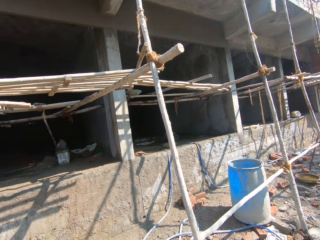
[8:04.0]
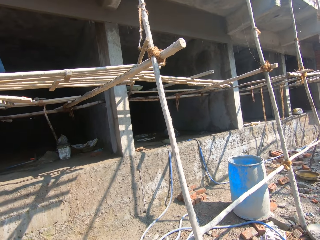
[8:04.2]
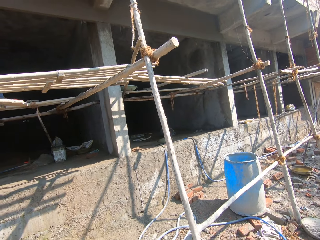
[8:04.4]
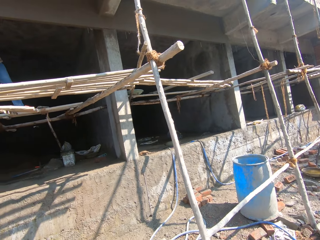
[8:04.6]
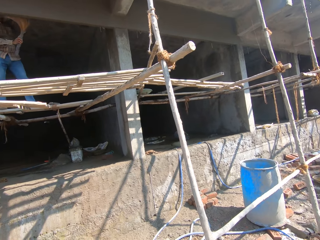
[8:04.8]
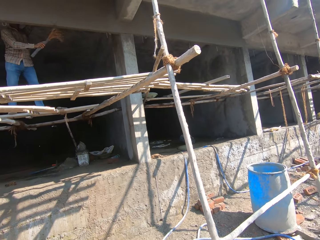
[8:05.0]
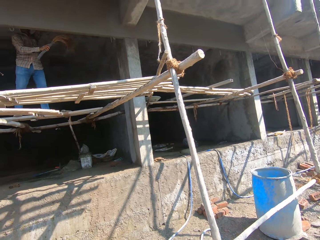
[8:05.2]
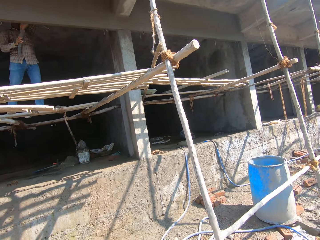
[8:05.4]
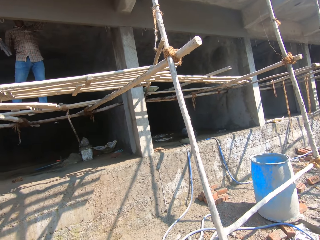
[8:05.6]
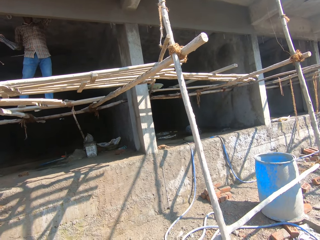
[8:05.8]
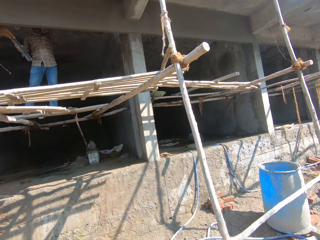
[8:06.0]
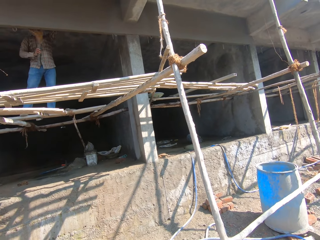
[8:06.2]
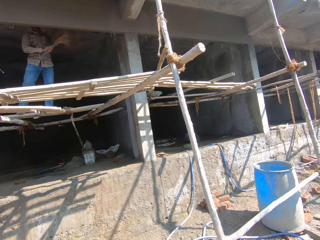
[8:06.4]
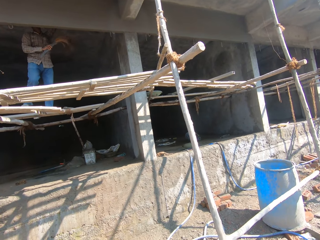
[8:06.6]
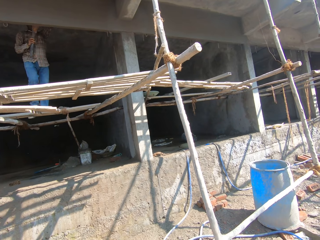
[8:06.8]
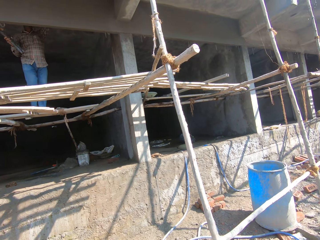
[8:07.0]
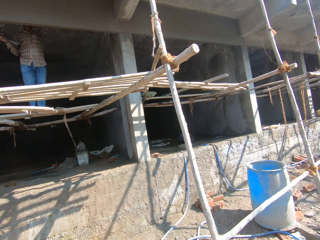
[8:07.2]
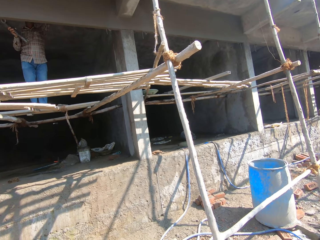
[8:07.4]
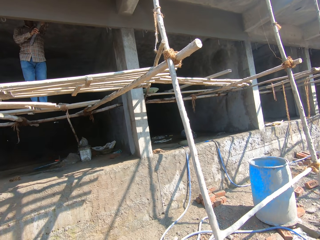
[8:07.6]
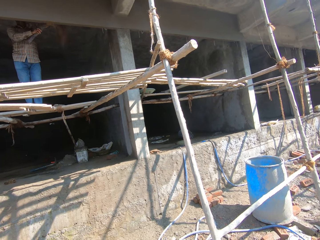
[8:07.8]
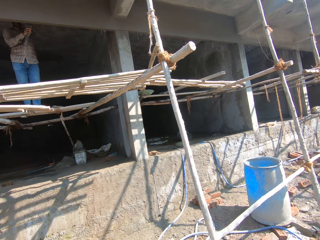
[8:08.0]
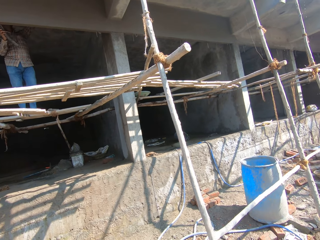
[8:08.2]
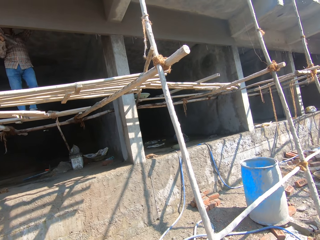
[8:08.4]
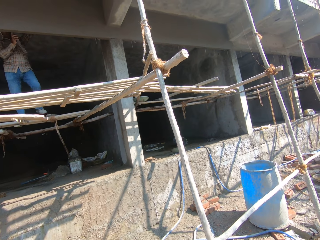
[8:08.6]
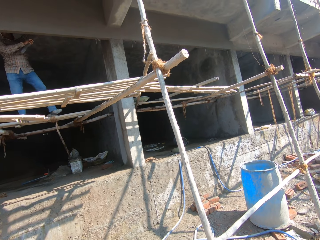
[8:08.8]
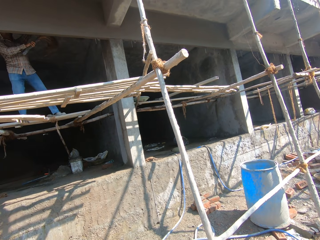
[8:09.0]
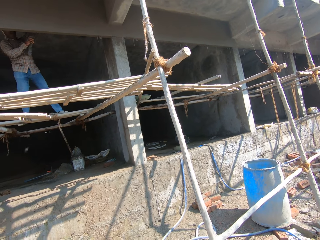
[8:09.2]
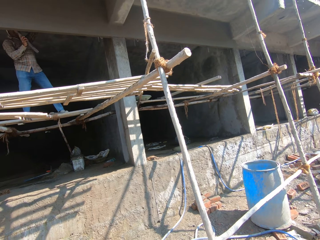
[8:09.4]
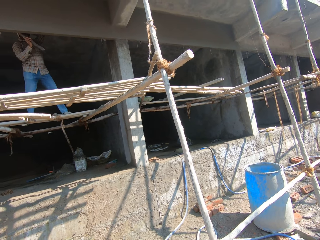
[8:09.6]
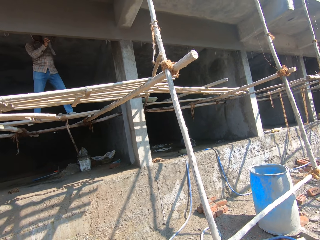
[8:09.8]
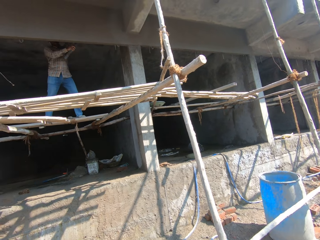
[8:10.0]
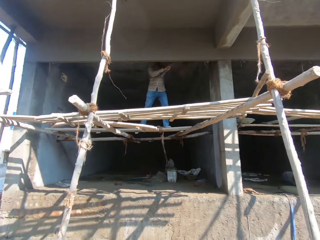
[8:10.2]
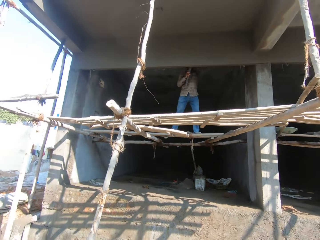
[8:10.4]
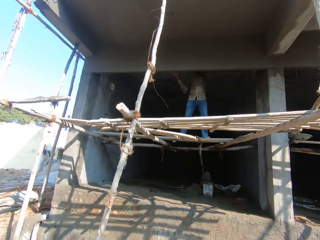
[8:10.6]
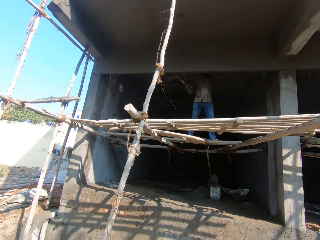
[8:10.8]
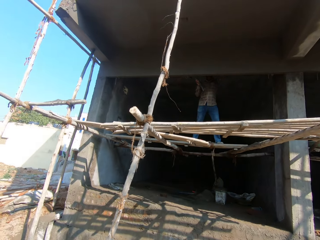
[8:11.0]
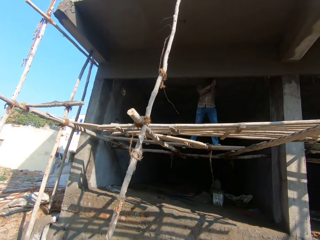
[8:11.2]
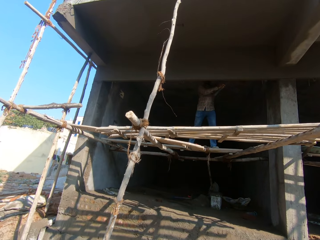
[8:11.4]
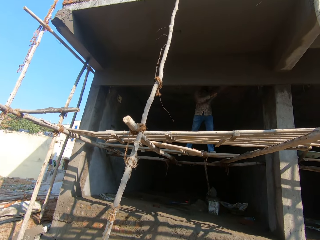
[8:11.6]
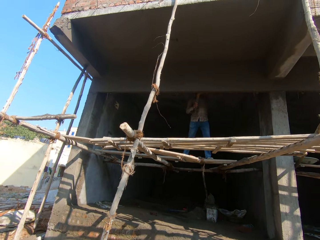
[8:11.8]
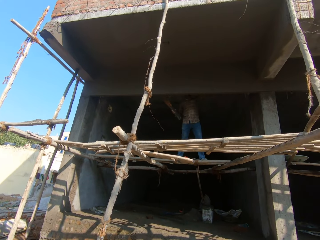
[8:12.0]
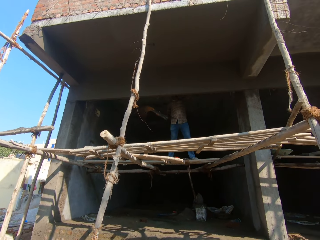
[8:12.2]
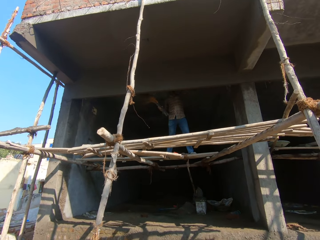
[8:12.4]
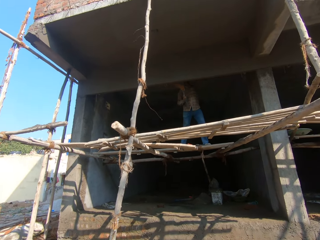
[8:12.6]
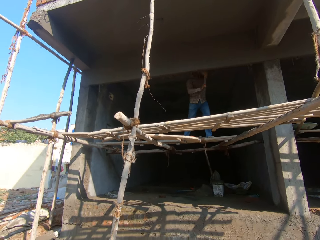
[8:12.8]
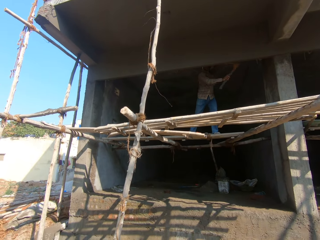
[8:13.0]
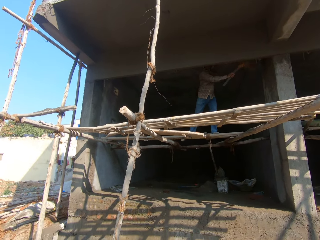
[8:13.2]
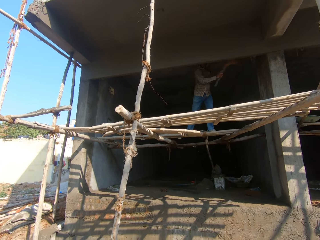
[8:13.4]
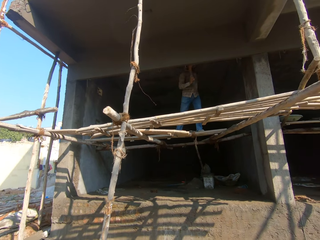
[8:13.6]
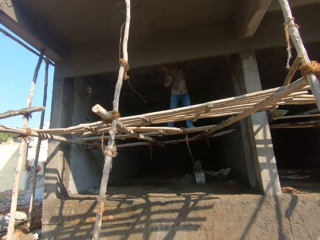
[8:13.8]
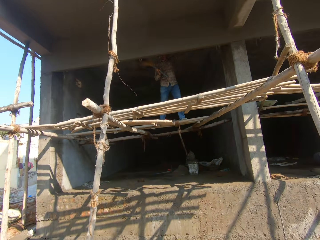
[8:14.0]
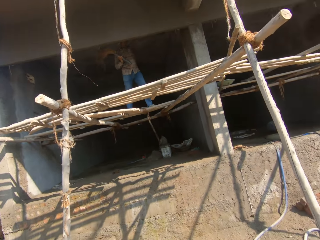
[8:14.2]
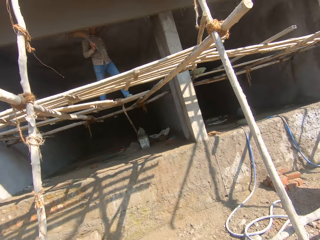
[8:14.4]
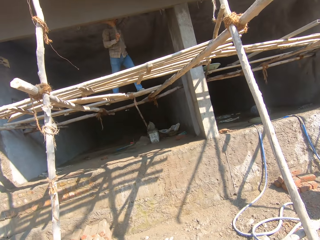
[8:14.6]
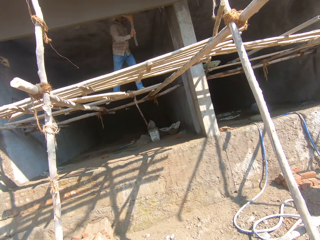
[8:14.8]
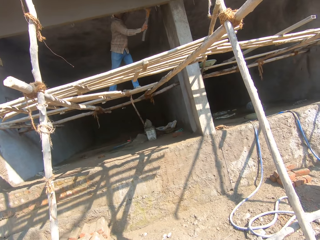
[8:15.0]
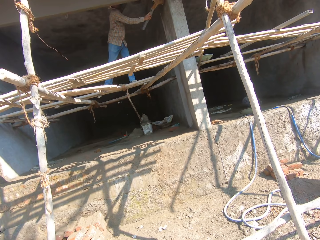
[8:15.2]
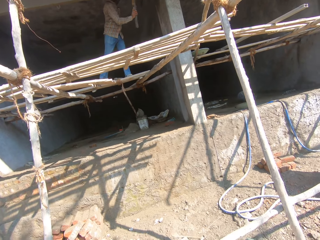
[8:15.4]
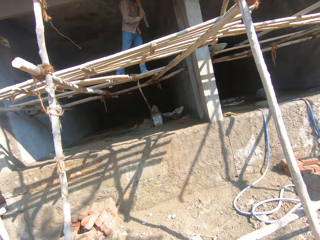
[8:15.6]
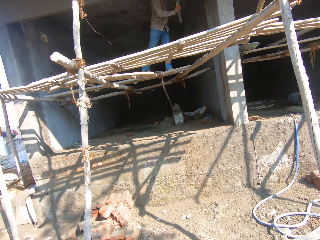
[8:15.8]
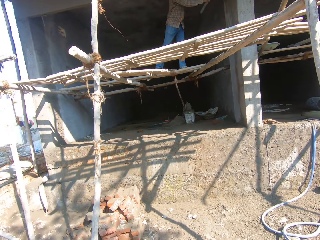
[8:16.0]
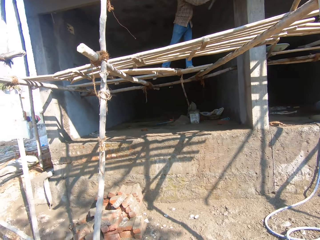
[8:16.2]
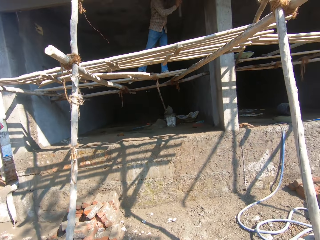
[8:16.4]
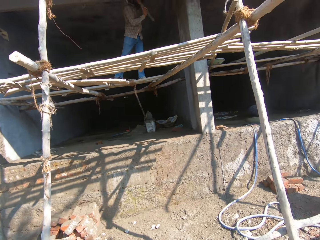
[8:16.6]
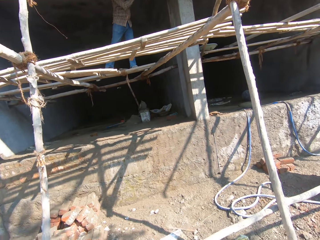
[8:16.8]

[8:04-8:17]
The man sweeps the decking with the broom in his right hand. The man wipes a wall with the broom. The camera wearer looks around a construction site. The man wipes the wall with the broom. The camera wearer looks around the construction site.

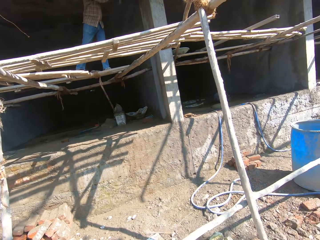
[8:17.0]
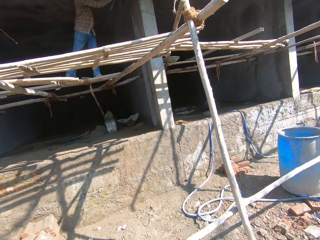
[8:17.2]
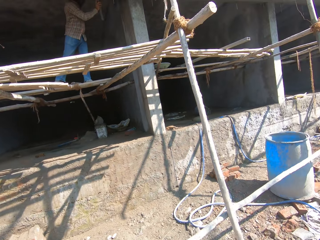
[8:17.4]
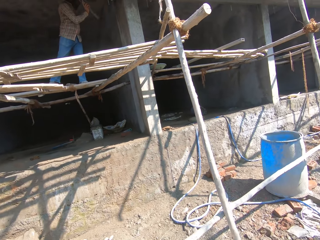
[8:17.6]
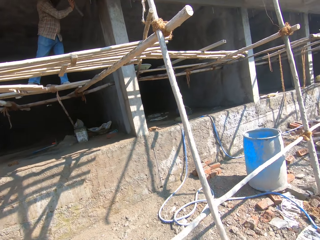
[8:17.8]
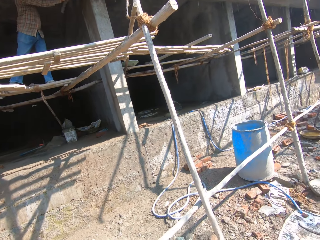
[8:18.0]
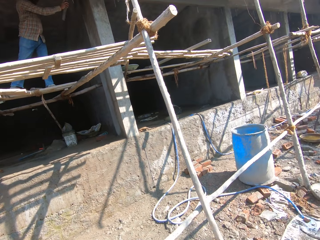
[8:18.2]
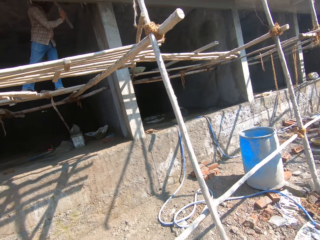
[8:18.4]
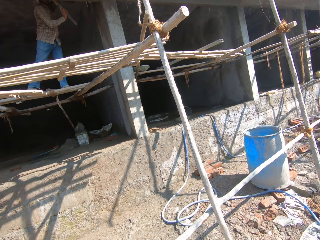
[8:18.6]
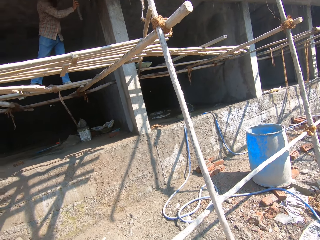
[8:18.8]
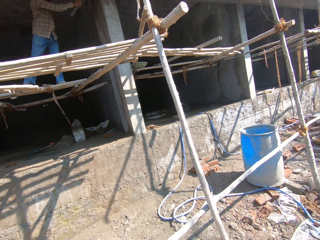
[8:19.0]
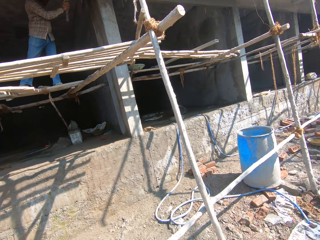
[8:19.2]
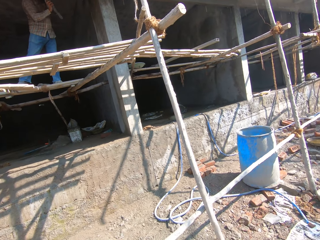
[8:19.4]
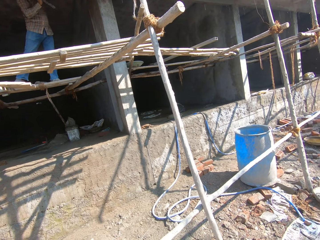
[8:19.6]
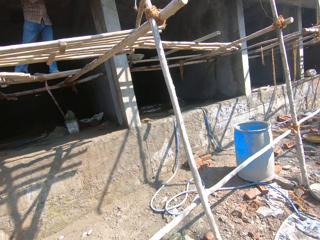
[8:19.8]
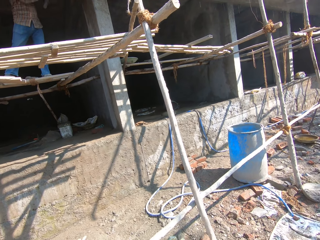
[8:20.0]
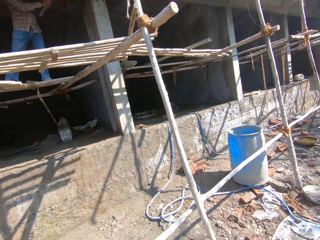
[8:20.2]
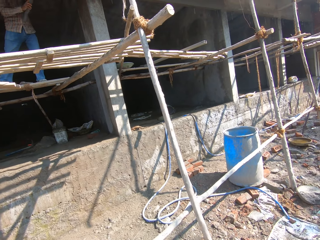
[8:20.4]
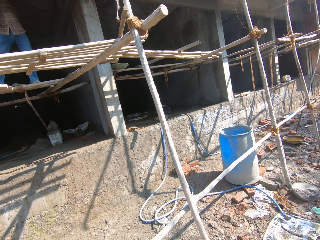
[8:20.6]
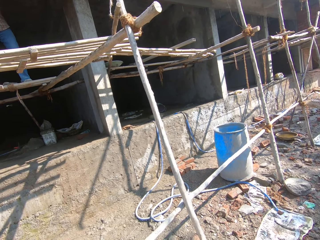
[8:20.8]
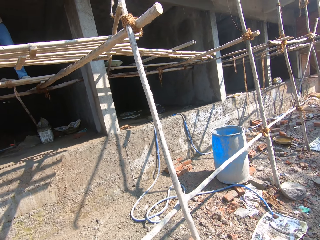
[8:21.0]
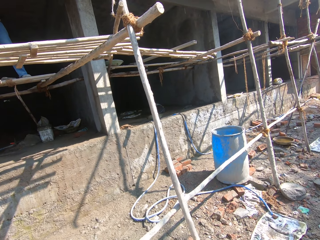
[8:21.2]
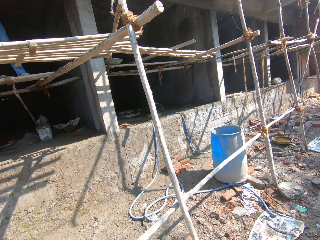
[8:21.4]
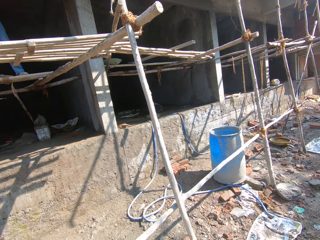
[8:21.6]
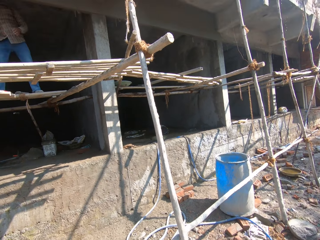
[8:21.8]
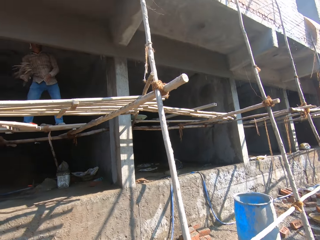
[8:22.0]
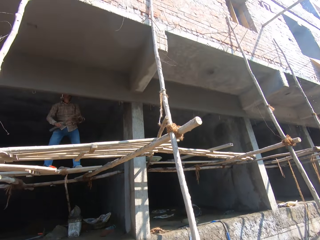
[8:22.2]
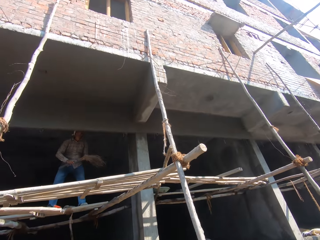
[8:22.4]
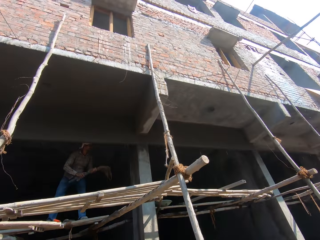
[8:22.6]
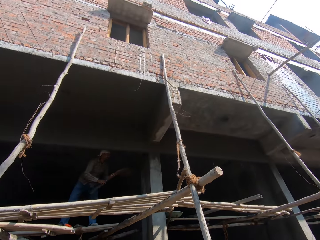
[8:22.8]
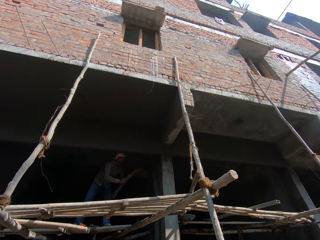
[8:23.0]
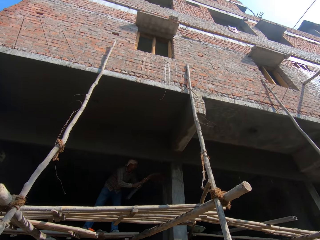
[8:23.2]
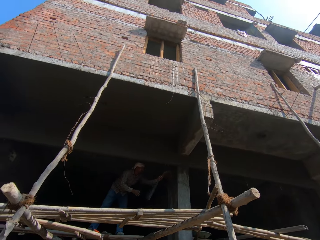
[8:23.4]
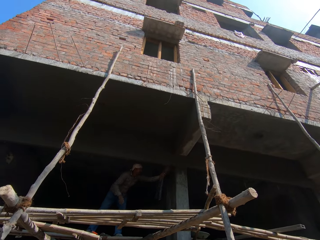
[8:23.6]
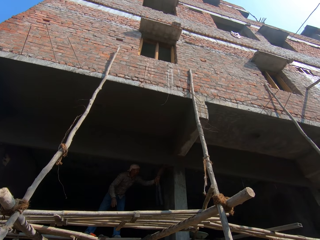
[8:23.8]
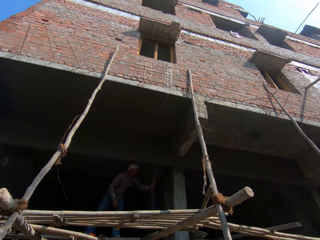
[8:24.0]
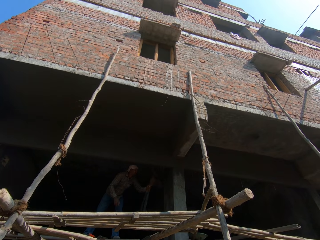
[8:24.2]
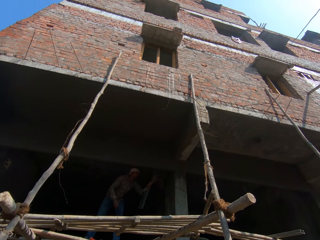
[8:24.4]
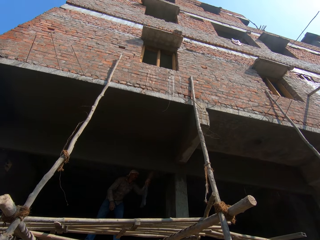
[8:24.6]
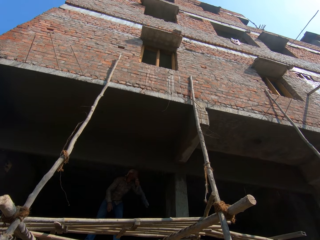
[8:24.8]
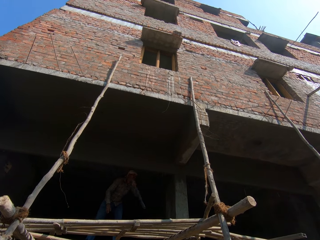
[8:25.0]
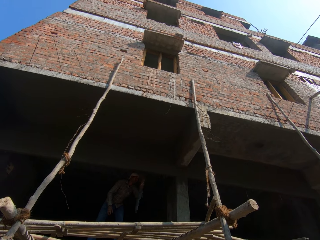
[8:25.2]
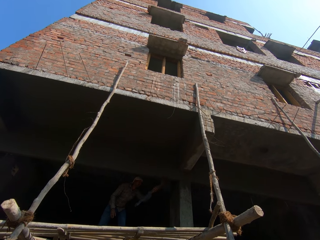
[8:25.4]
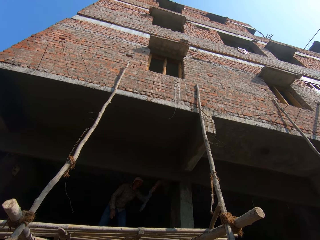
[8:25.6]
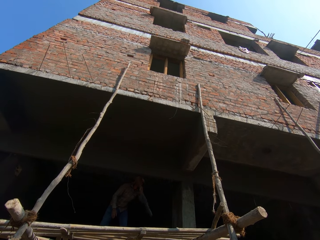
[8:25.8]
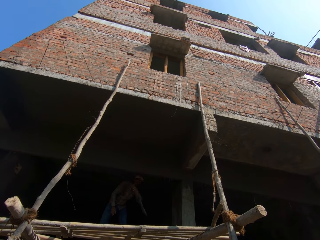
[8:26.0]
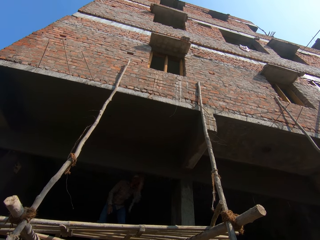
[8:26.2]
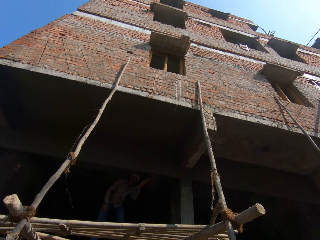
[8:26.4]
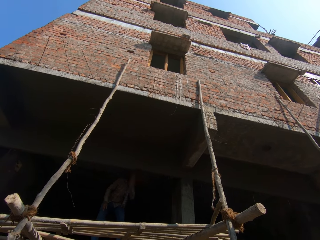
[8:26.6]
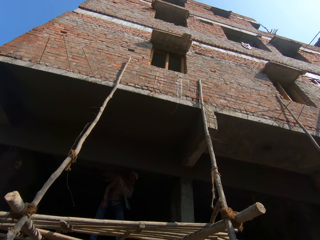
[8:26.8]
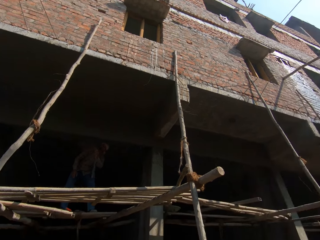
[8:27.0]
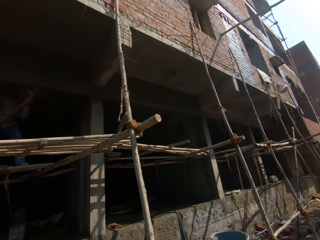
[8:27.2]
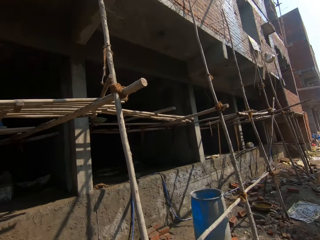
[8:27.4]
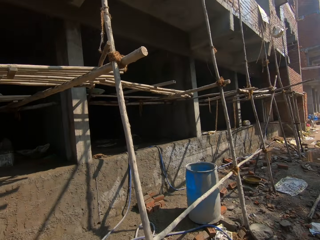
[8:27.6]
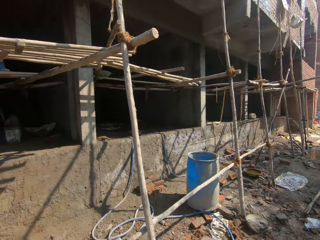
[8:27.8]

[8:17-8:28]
The man wipes a wall with a broom. The camera wearer looks around a construction site. The man passes the broom from his right hand to his left hand and sweeps the decking with the broom in his left hand. The man wipes the wall with the broom.
